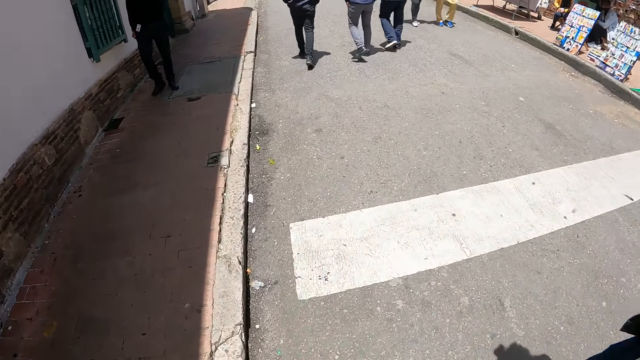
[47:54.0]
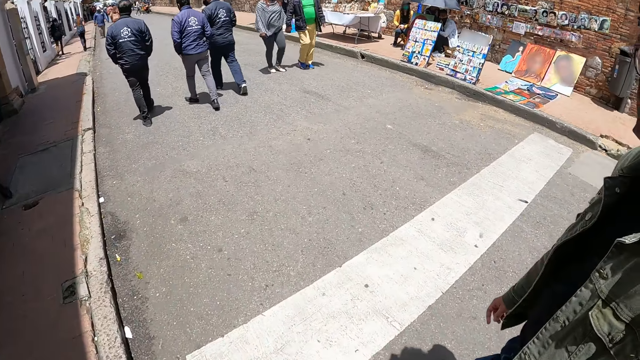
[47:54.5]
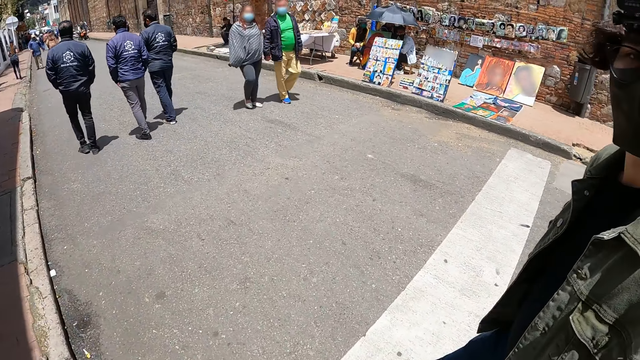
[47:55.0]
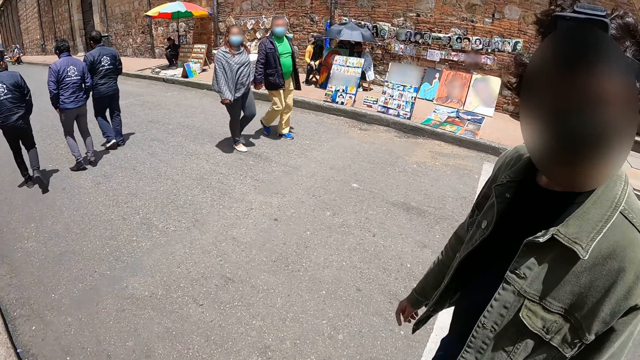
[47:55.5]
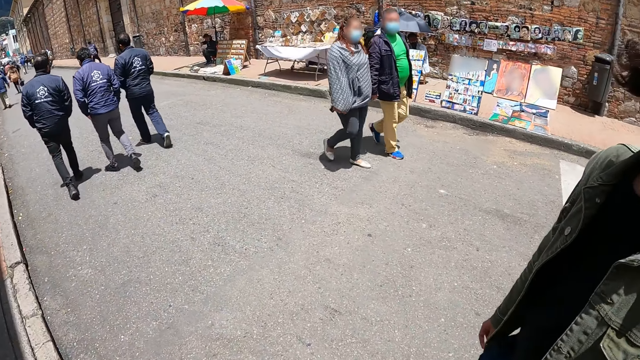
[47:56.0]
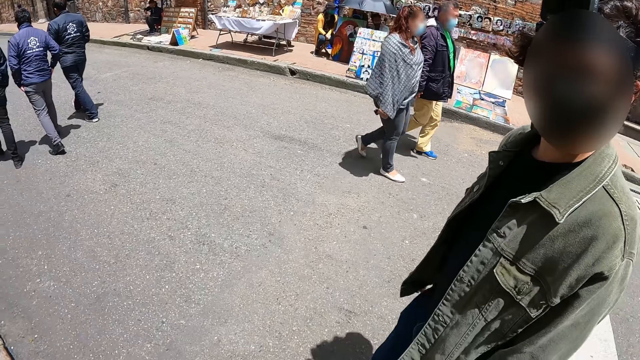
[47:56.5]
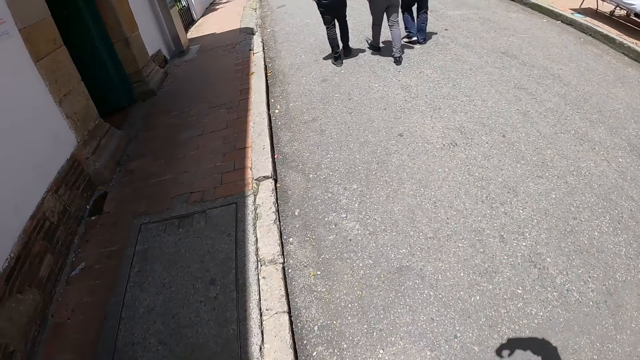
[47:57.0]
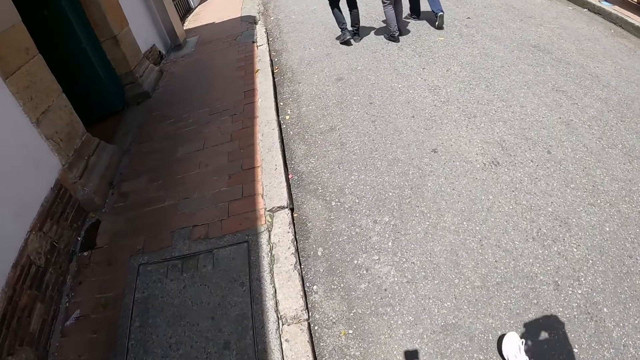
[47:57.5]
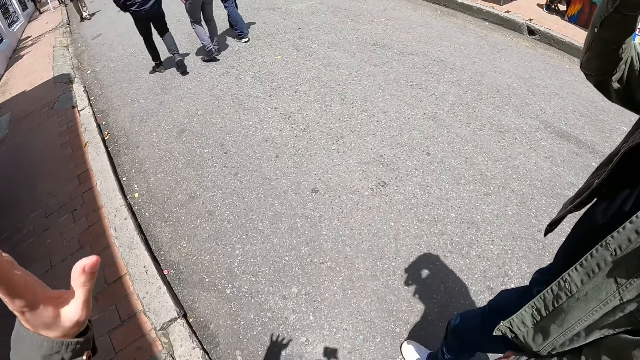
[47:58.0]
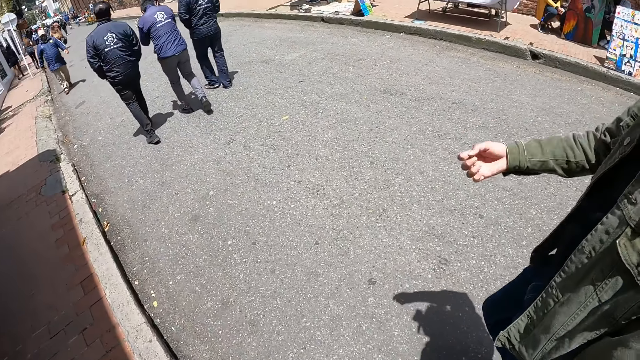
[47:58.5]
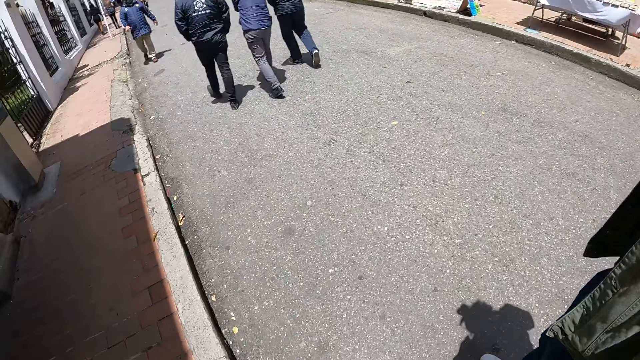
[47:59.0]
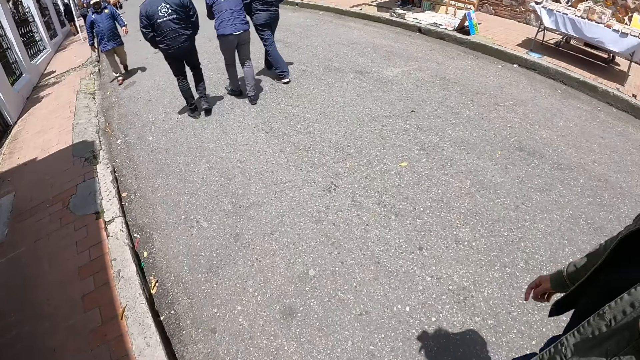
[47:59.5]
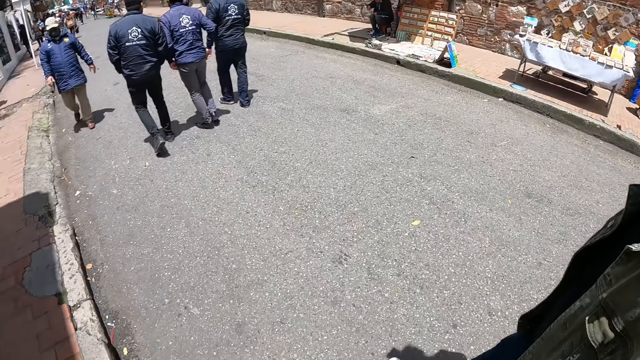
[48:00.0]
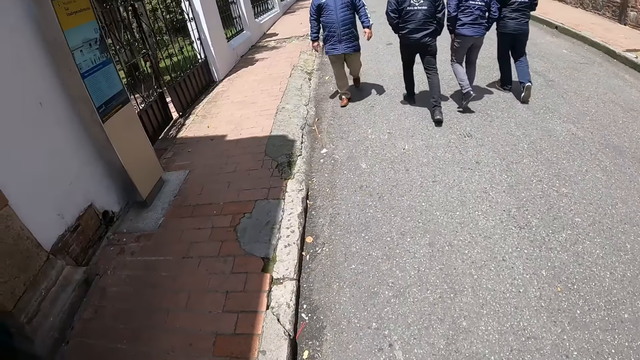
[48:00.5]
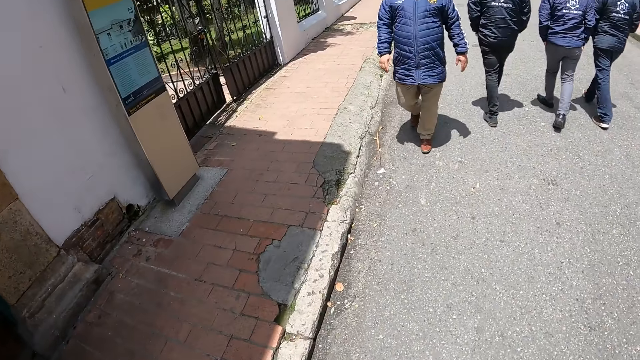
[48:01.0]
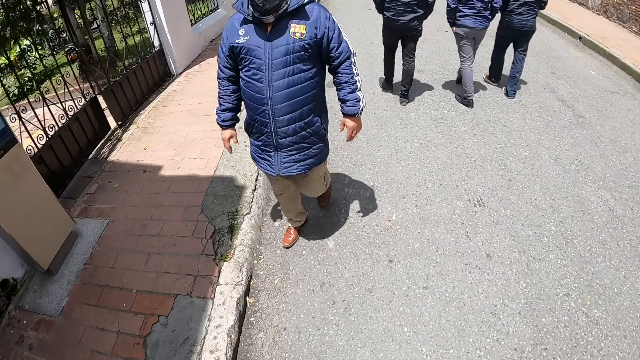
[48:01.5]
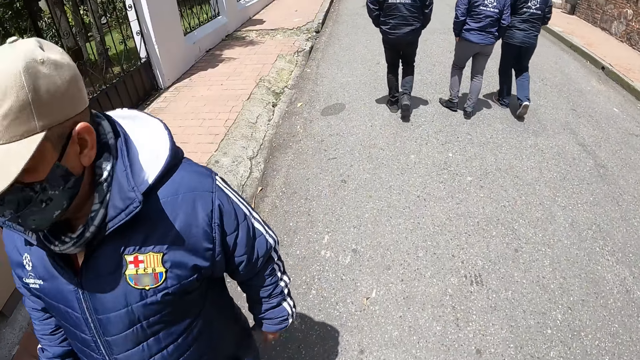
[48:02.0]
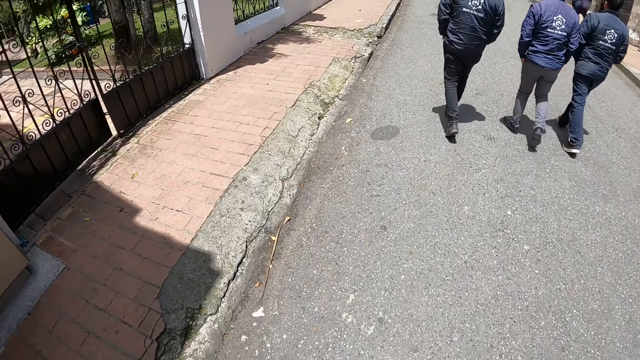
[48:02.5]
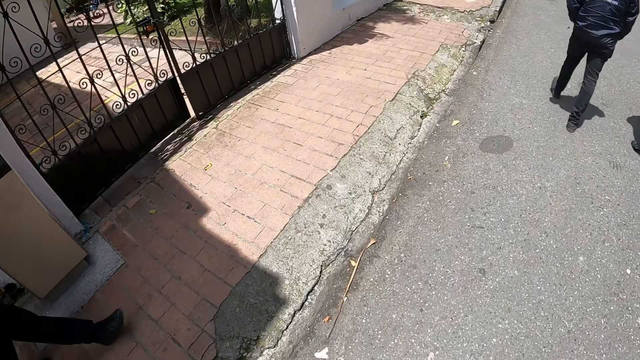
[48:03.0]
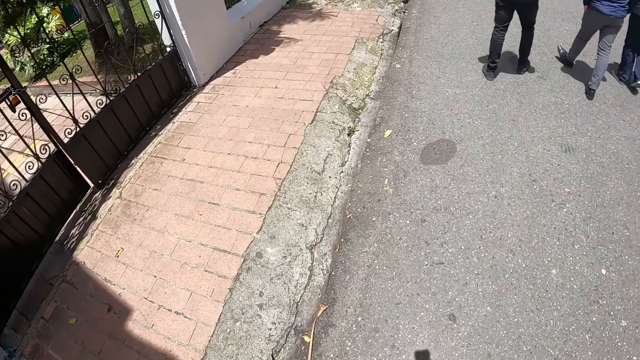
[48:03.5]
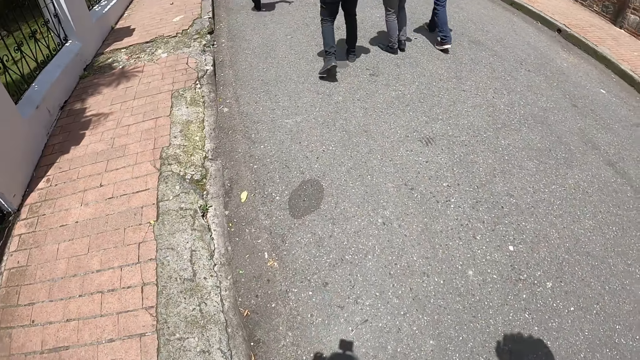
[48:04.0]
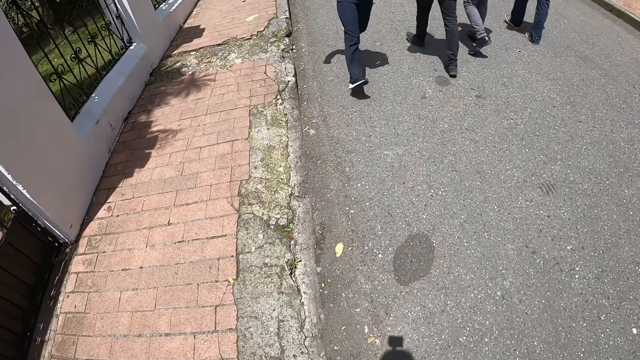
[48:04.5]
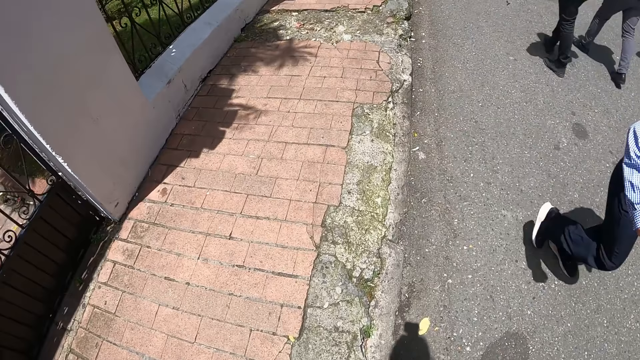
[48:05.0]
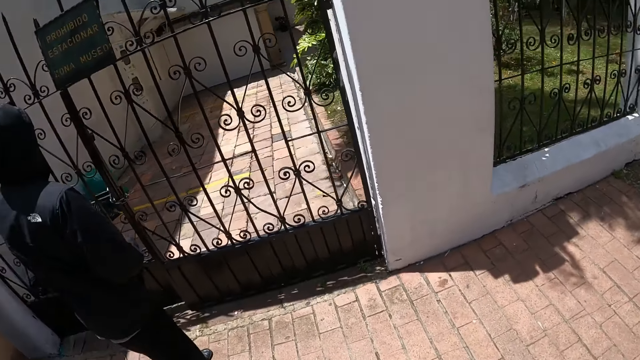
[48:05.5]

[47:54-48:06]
A man walks around. The camera wearer moves the left hand. The man walks around. The camera wearer walks around.

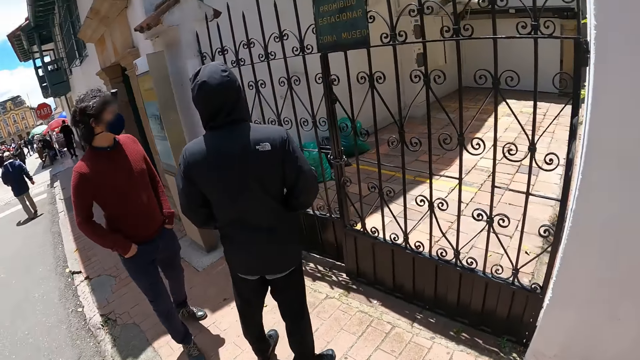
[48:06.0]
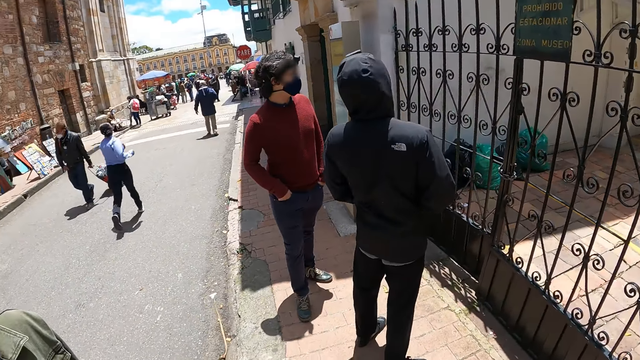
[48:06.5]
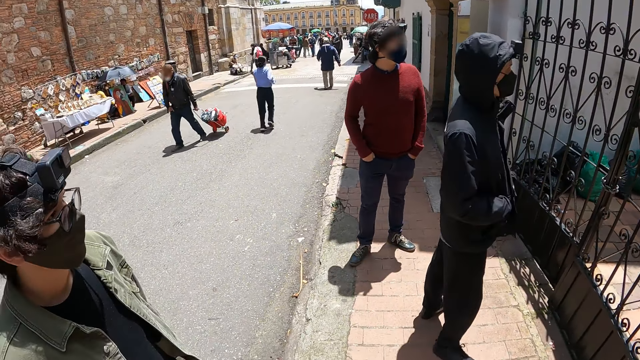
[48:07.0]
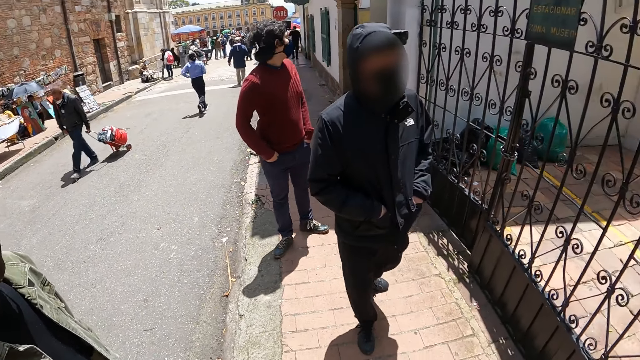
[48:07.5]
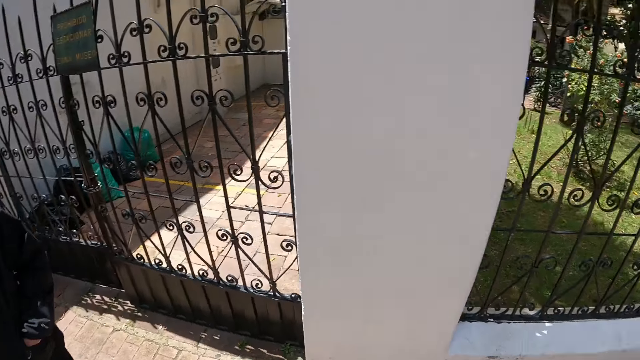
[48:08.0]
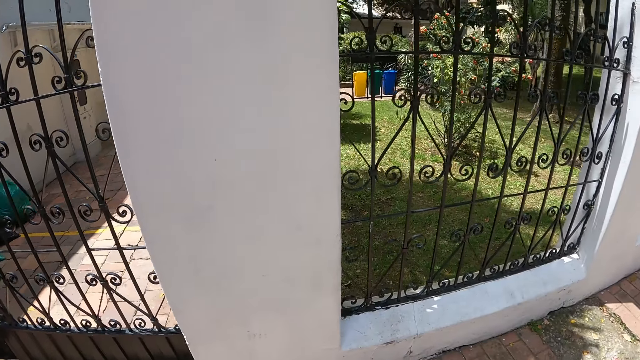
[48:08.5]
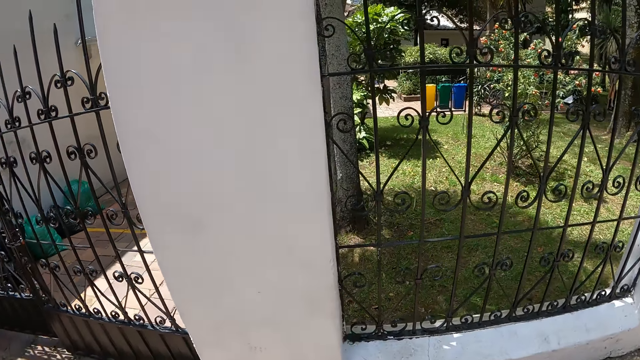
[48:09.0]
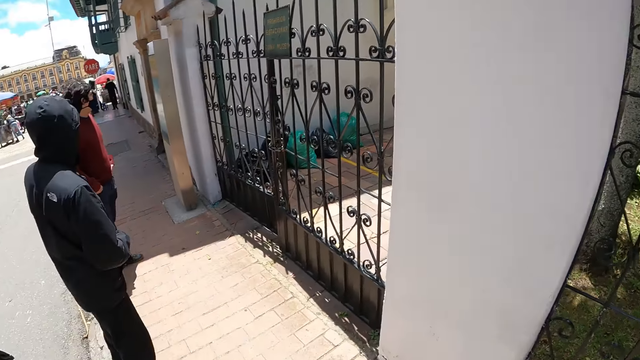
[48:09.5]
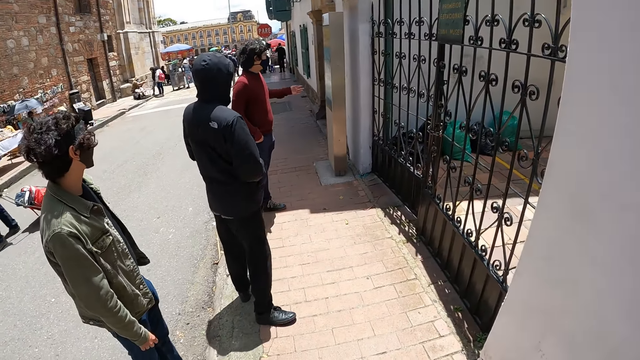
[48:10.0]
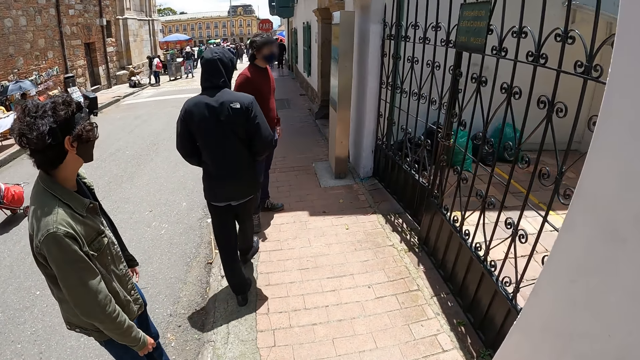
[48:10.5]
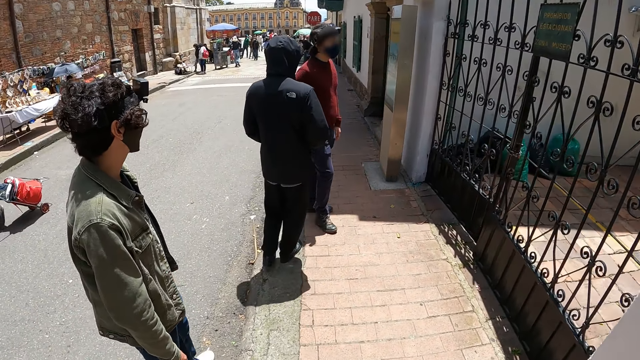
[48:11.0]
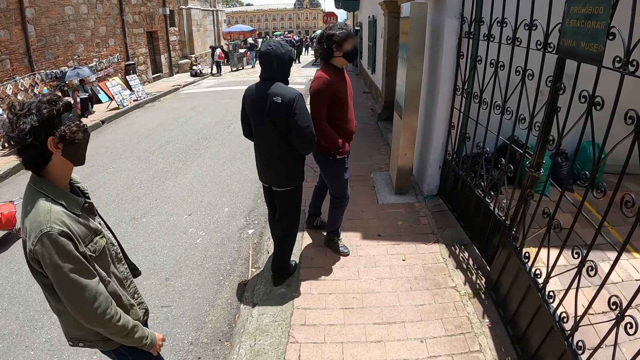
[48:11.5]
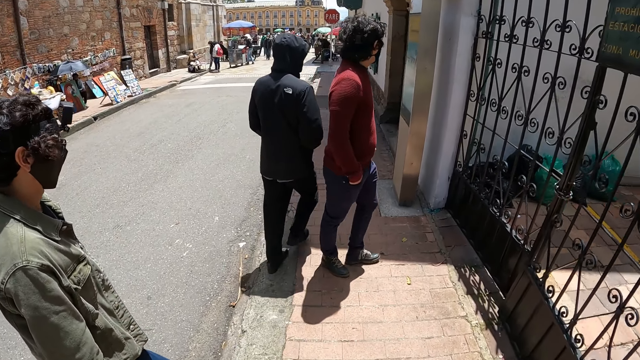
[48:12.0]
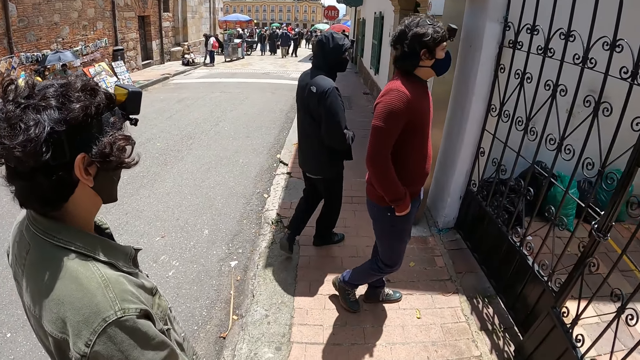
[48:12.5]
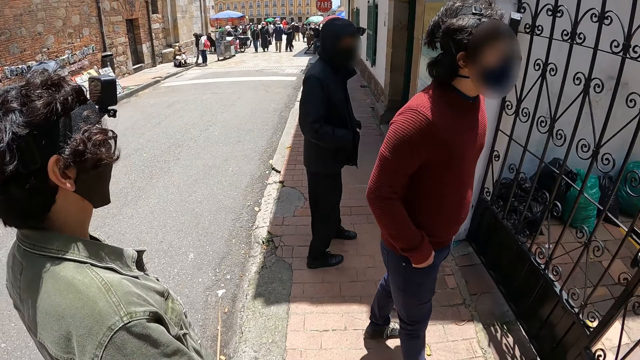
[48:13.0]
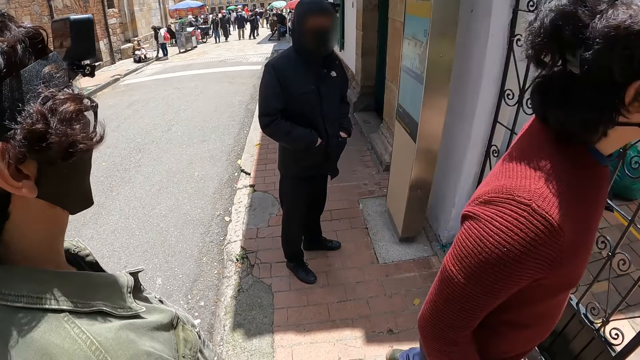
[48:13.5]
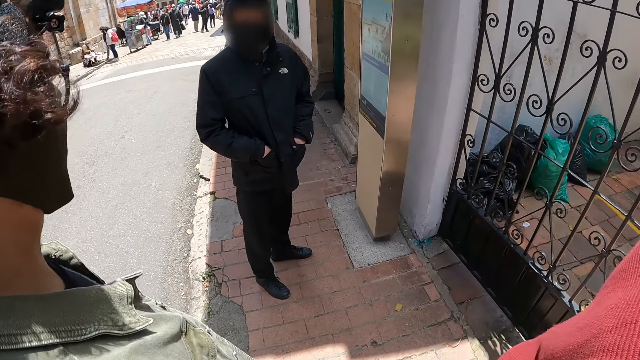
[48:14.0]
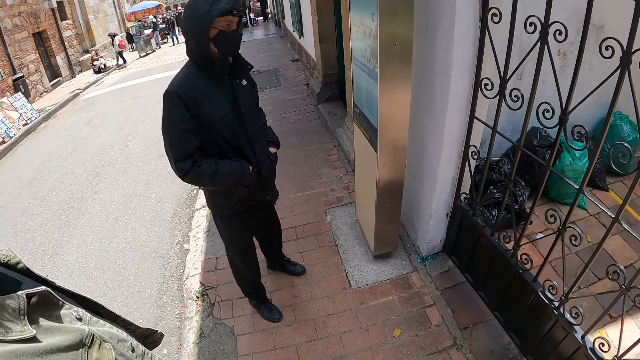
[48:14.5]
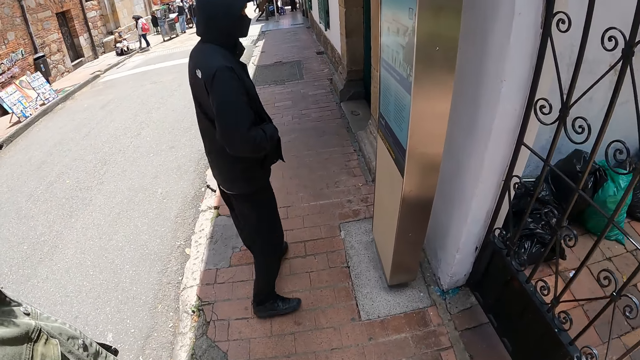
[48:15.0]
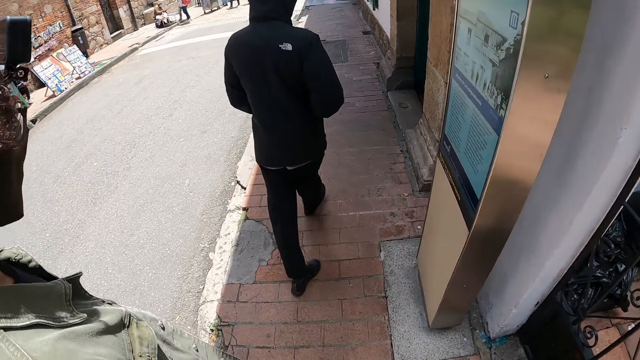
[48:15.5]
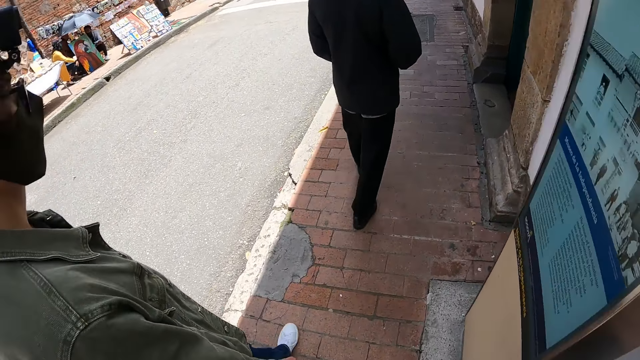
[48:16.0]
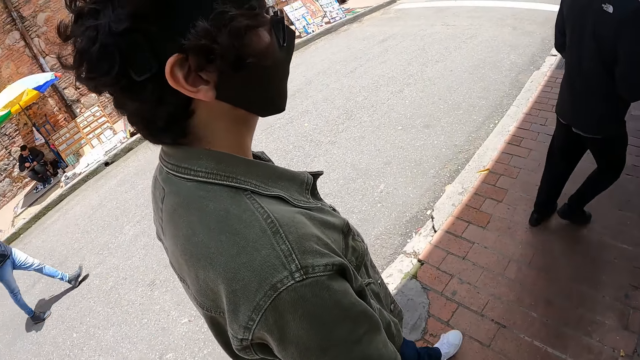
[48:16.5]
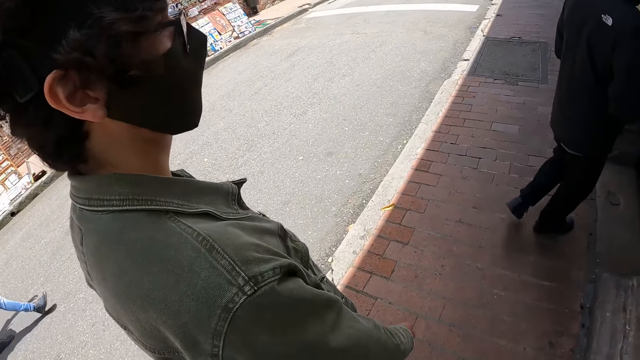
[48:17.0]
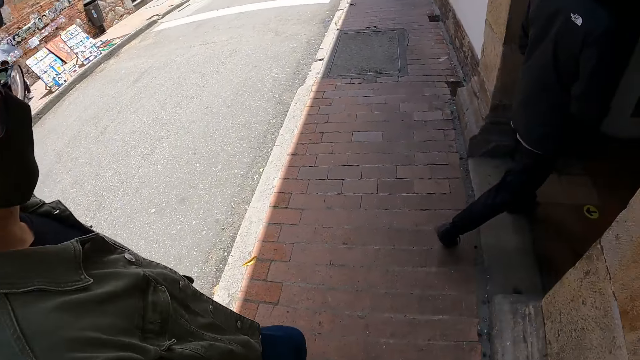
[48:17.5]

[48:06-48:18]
A man puts hands on the trouser pockets. Another man turns a little. The camera wearer turns around. They walk around the street. The second man walks toward the first man. A third man walks toward the first man. The second man walks a little.
